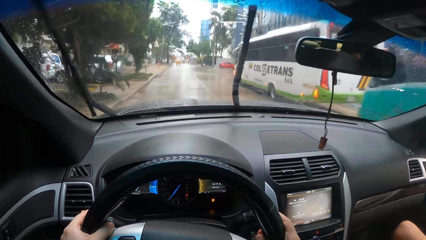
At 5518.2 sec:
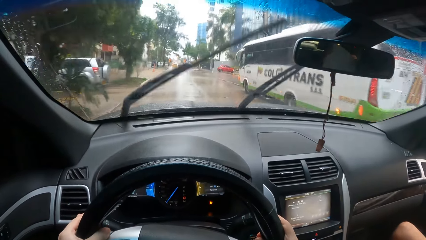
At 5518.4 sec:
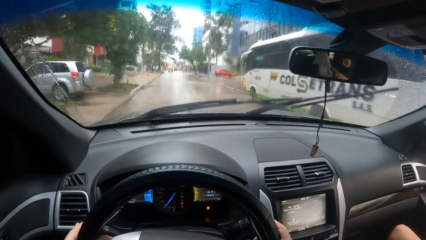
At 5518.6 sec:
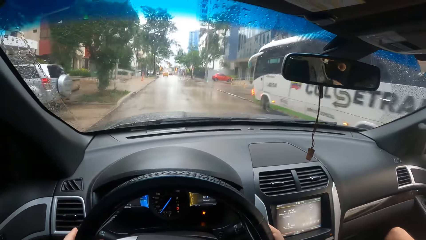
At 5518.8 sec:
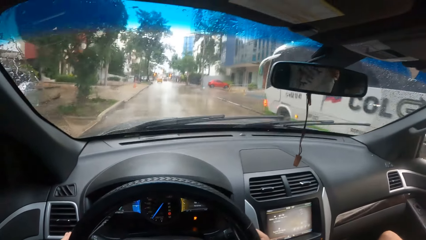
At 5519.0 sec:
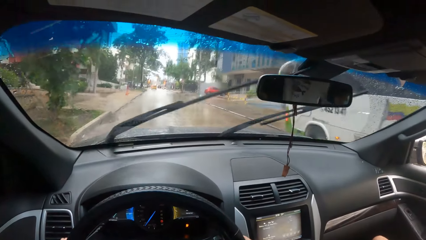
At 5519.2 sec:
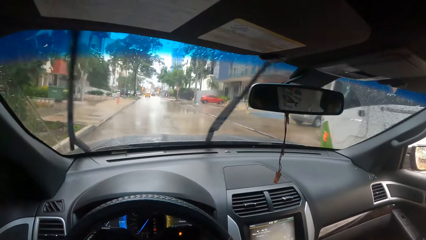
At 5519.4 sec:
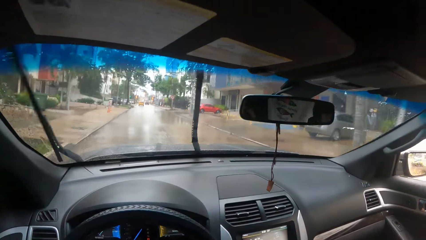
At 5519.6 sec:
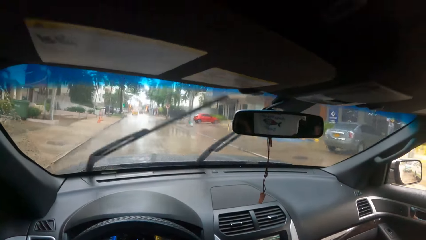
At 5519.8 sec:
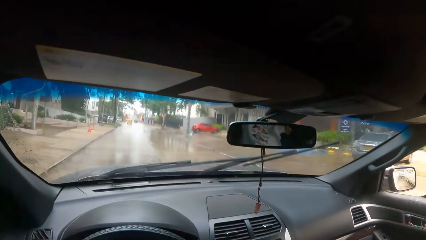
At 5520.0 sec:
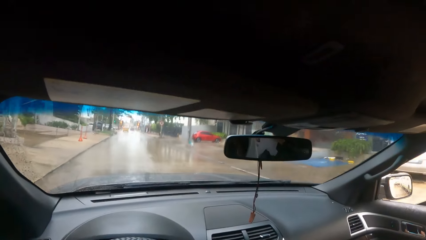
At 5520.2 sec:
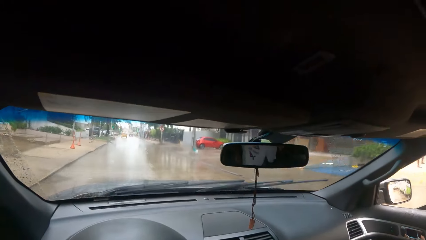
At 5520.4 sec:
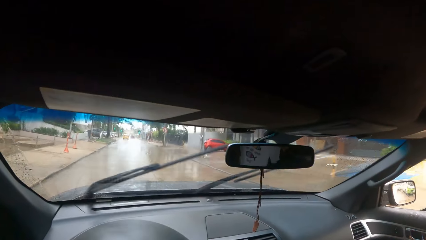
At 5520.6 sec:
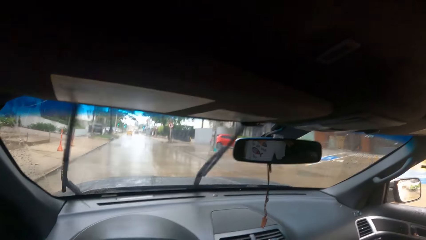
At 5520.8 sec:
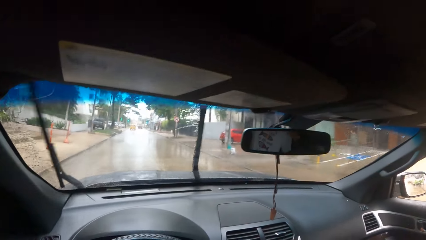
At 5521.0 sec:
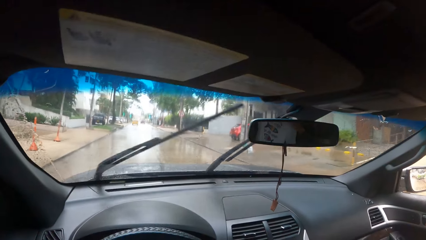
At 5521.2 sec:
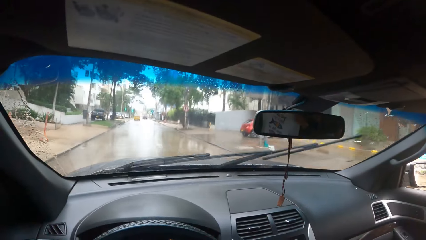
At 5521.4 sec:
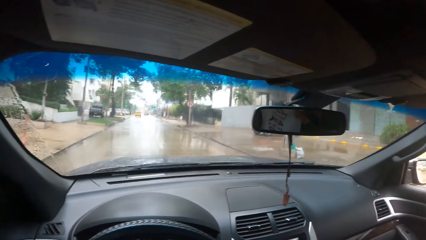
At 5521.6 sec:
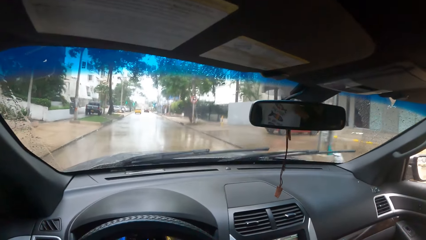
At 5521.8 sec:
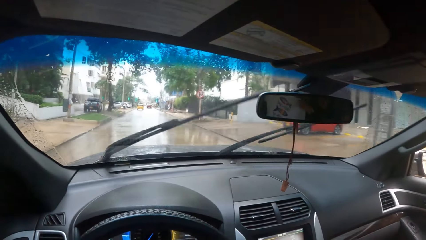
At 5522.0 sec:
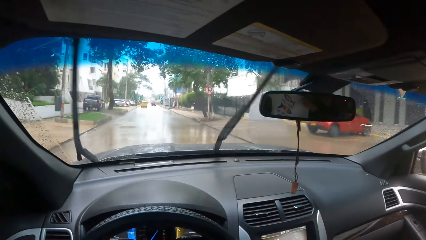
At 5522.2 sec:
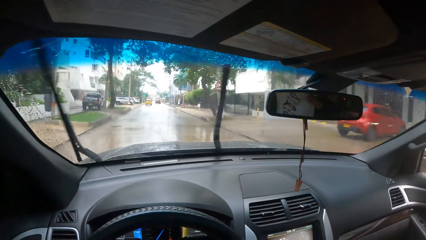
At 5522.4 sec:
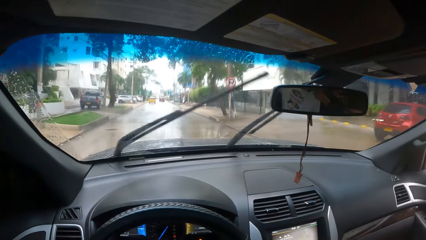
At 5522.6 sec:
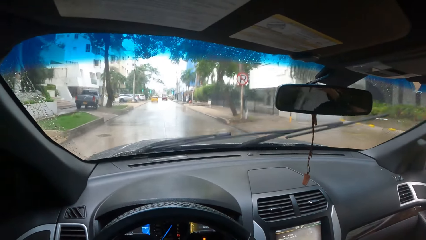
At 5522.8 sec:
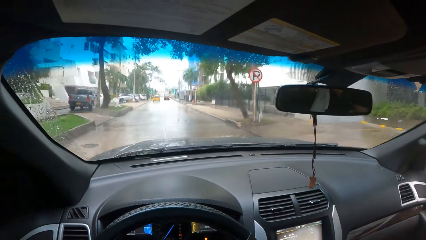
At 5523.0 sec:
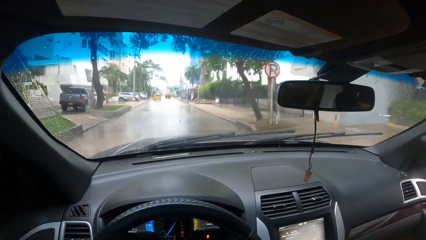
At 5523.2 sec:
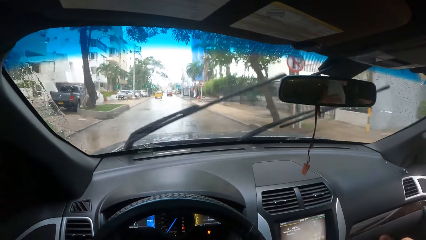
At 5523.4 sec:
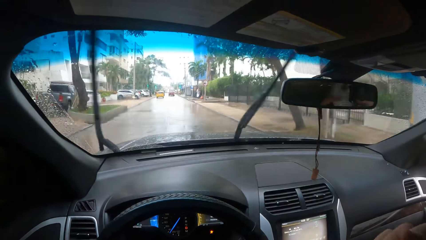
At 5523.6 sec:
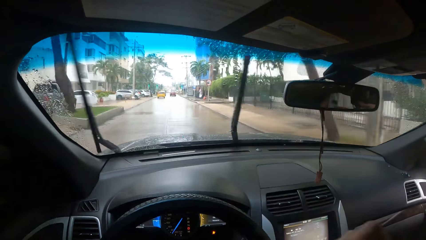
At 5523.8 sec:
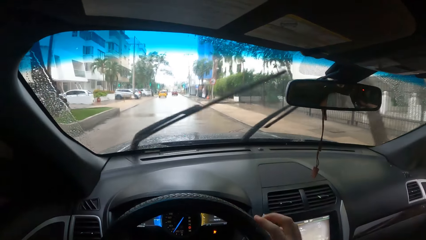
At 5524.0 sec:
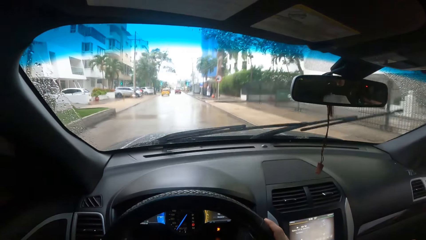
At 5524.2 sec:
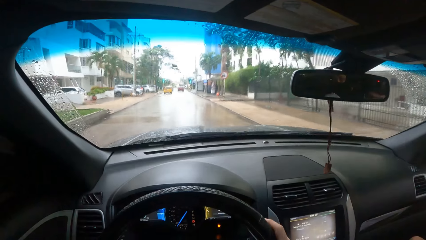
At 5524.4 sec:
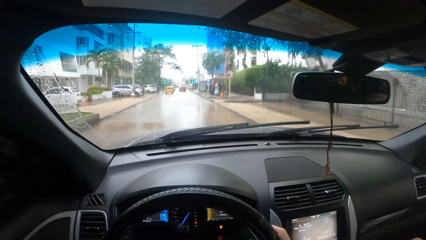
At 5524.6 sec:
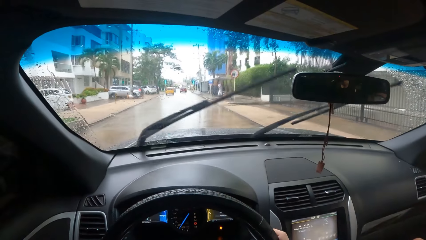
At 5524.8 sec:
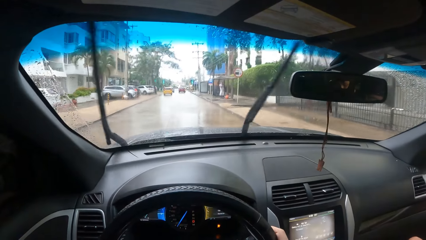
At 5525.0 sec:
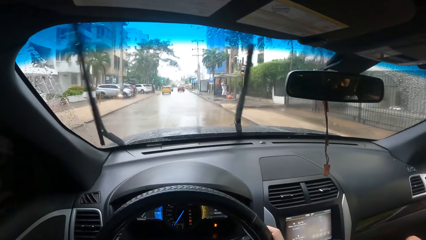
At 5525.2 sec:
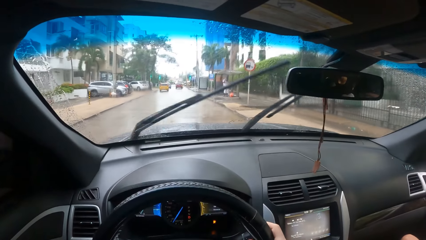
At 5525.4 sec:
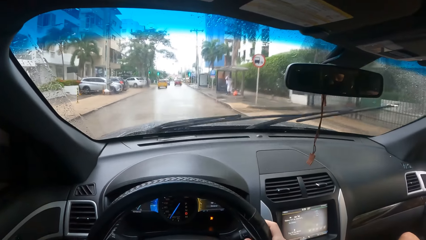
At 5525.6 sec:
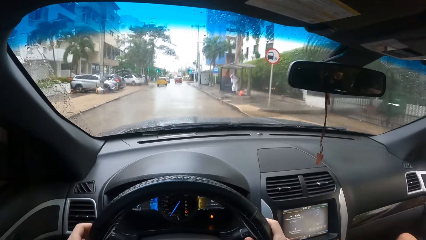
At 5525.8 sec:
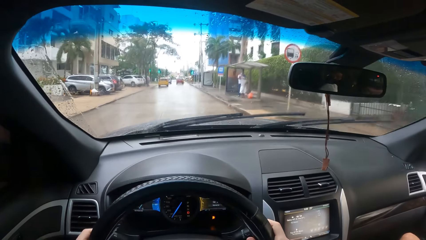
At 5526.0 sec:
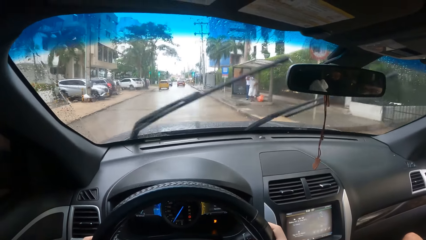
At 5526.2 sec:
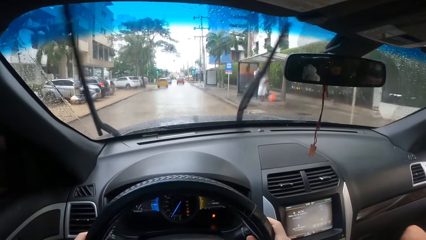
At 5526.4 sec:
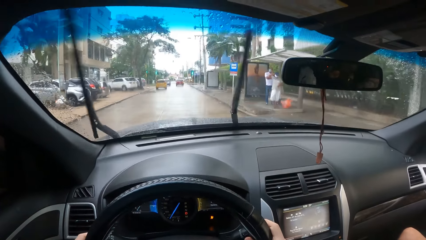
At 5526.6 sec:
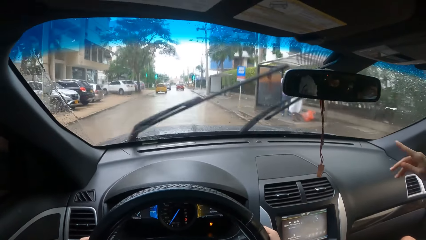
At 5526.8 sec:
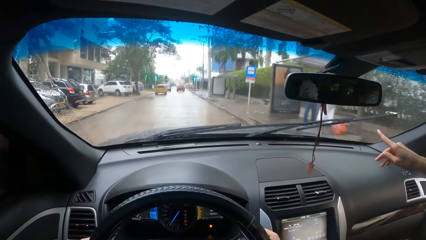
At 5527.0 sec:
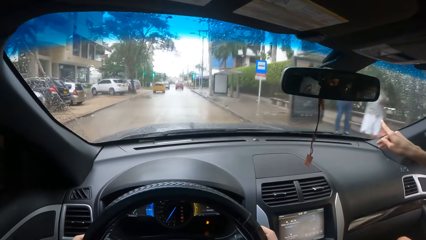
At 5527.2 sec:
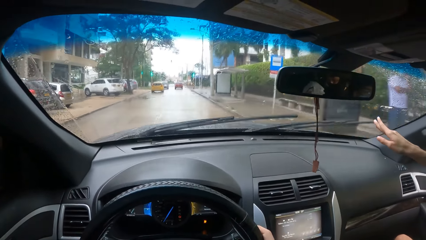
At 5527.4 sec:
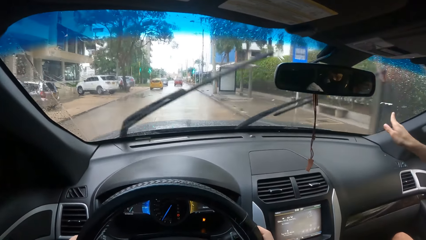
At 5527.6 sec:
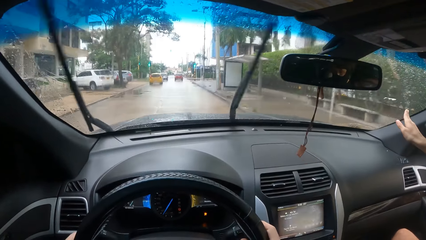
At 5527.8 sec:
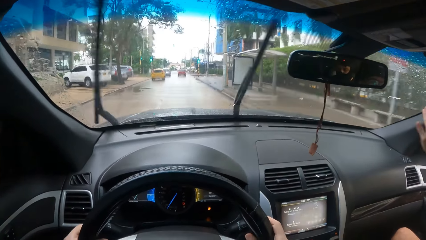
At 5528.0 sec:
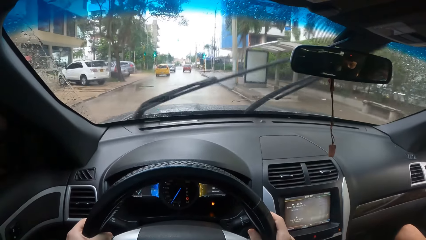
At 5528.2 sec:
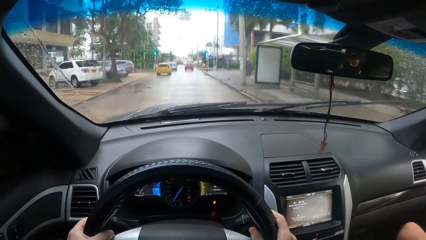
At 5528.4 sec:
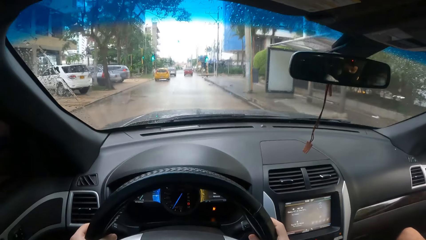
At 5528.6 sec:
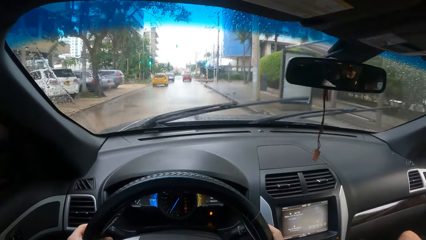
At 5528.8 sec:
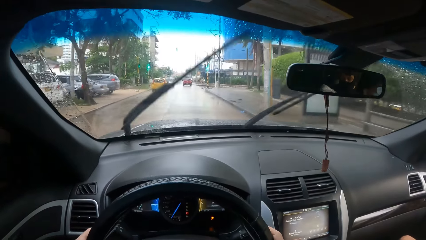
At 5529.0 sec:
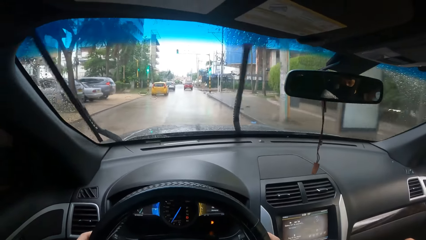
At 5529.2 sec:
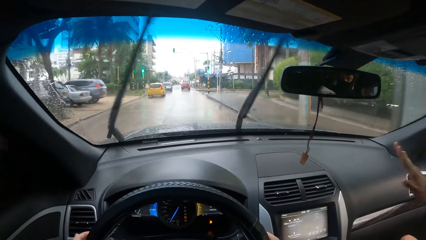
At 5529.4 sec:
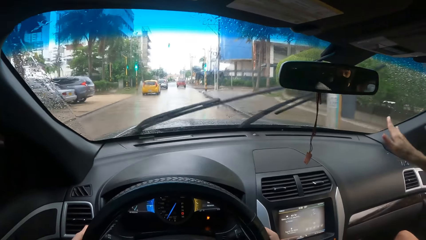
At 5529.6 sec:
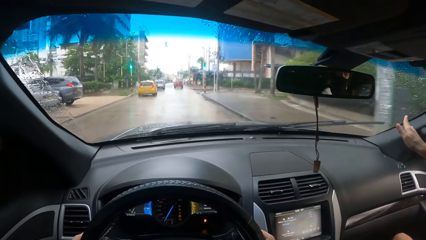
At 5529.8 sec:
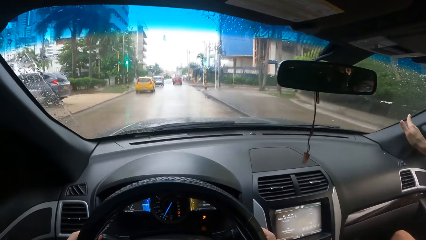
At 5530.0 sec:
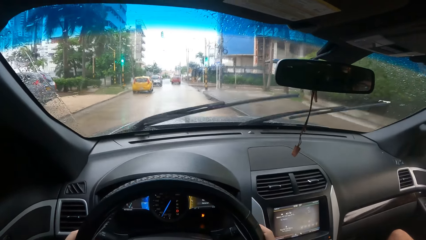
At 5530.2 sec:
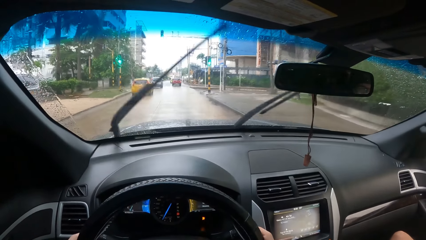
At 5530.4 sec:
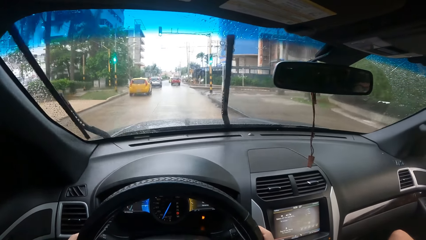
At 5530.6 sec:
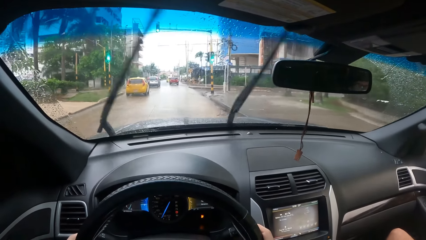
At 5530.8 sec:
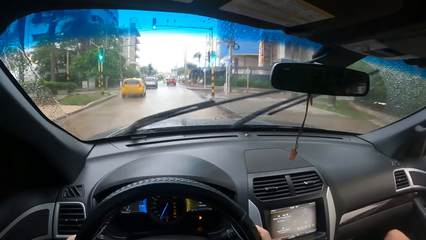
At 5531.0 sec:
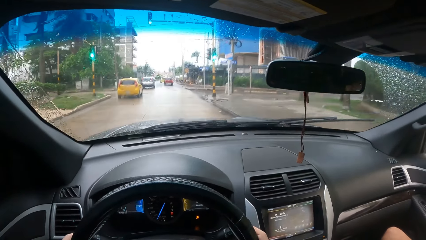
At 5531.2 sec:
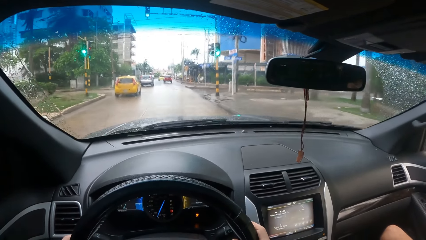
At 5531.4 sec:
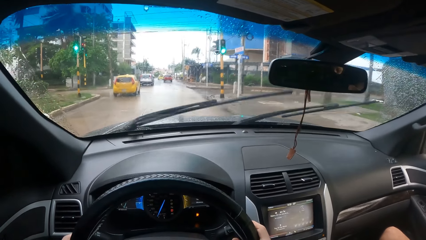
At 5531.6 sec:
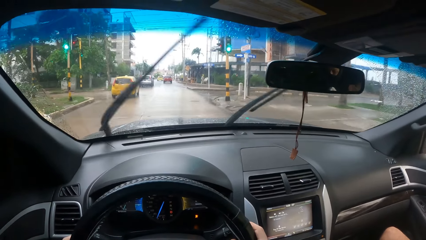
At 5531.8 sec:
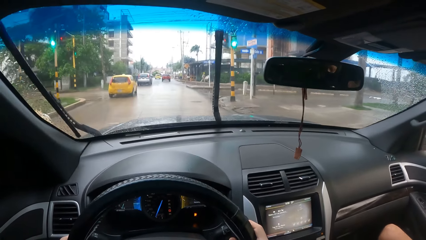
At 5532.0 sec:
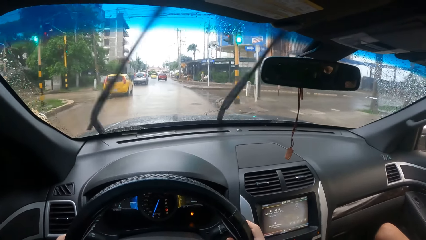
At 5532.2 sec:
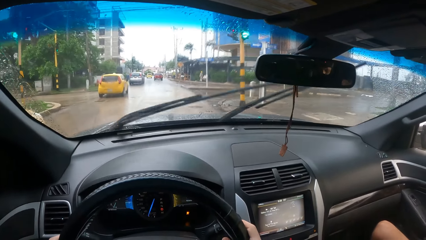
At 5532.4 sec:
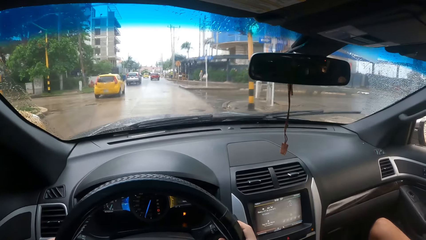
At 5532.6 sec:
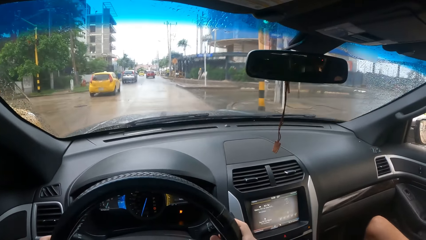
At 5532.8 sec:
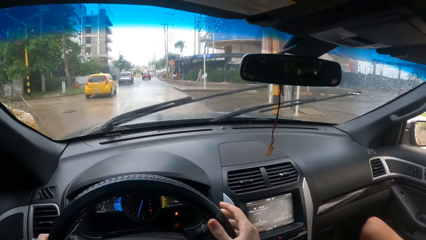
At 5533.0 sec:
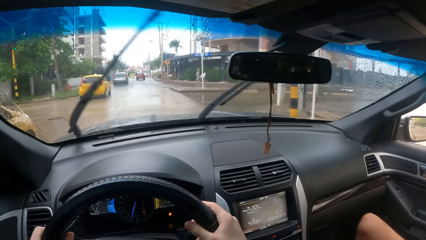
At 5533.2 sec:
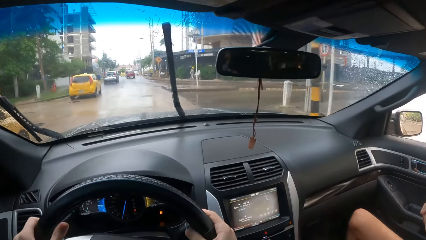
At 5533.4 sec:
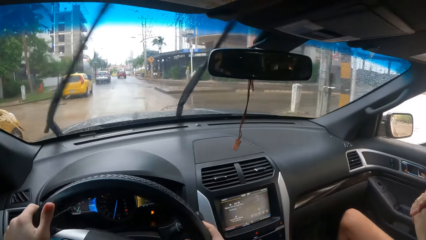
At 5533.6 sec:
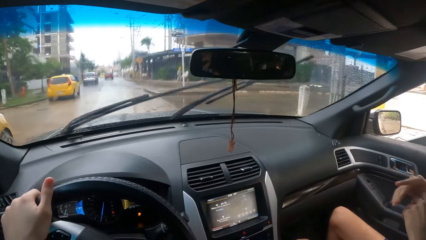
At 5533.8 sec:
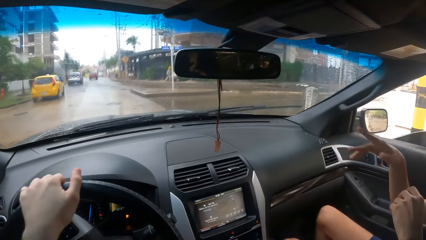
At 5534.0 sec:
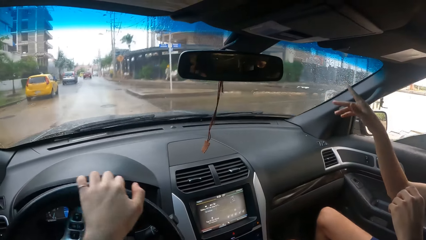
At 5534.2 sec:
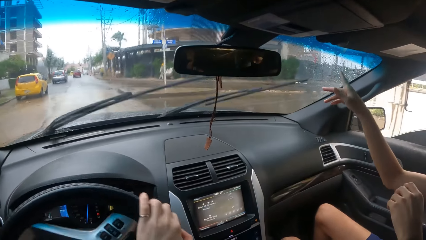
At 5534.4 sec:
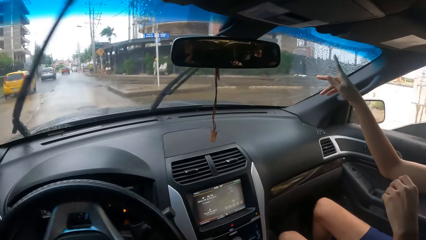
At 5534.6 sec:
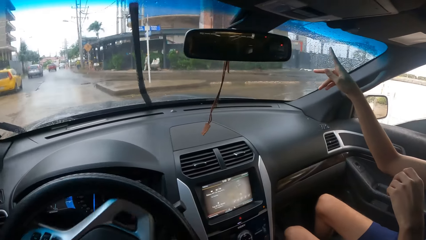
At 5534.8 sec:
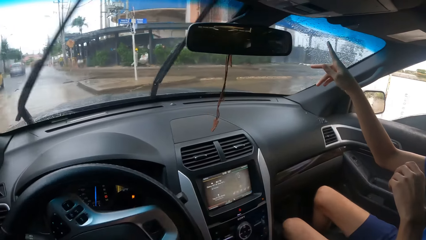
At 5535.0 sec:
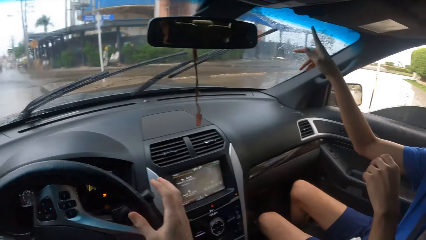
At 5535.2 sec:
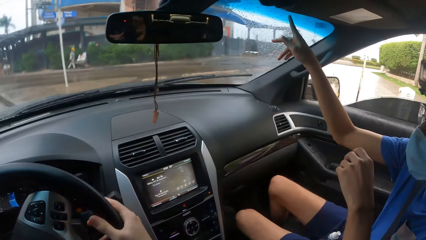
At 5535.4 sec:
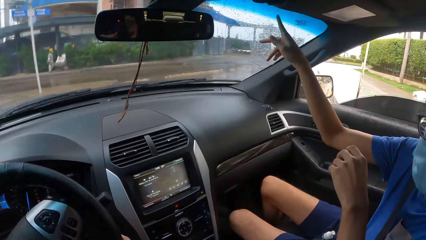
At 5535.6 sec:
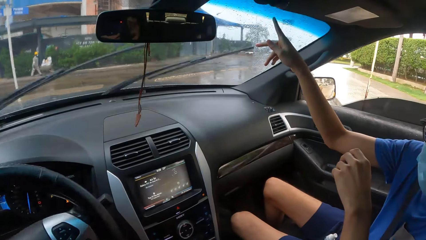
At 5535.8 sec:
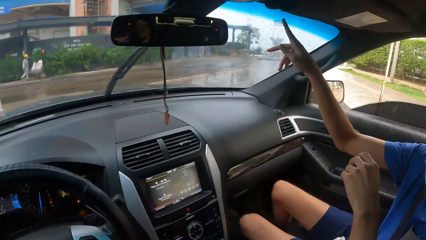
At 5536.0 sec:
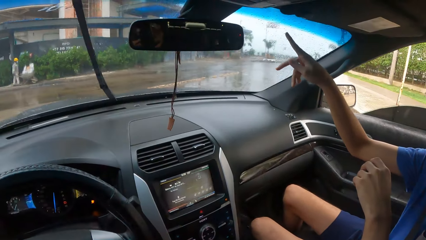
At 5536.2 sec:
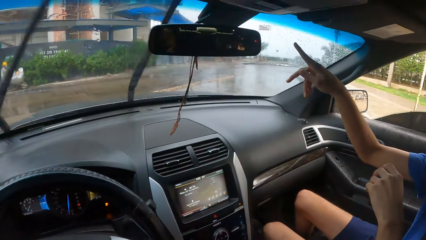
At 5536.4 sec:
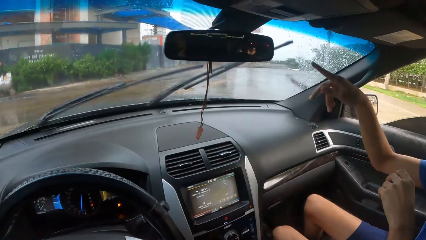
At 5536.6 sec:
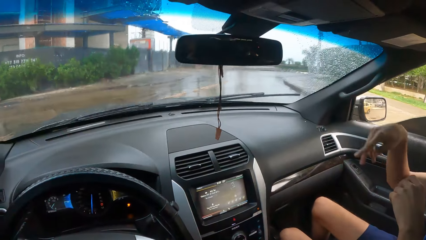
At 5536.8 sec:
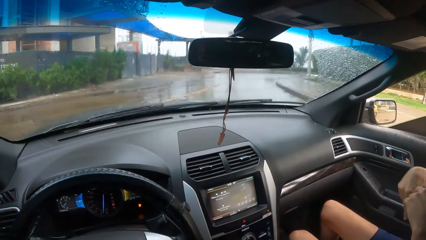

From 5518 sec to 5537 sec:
A man moves his hand. The camera wearer drives the car. The man moves his hand.
